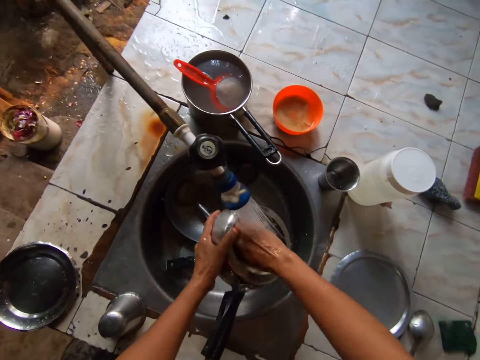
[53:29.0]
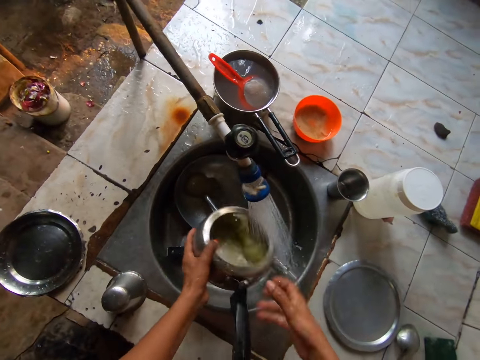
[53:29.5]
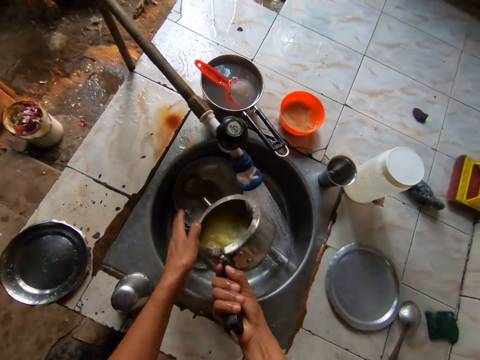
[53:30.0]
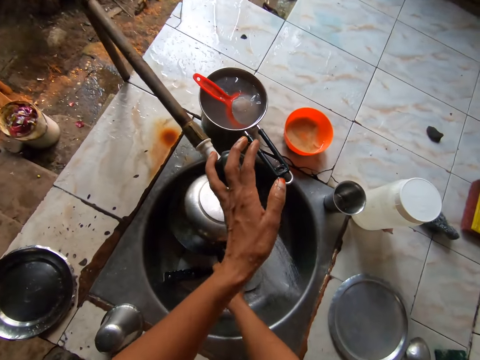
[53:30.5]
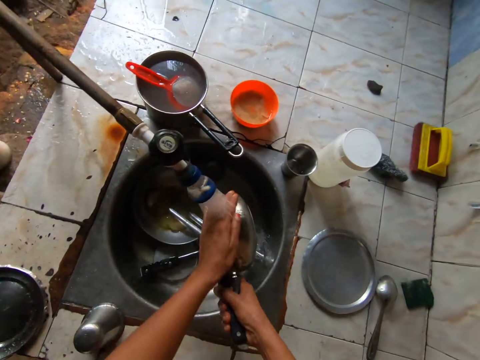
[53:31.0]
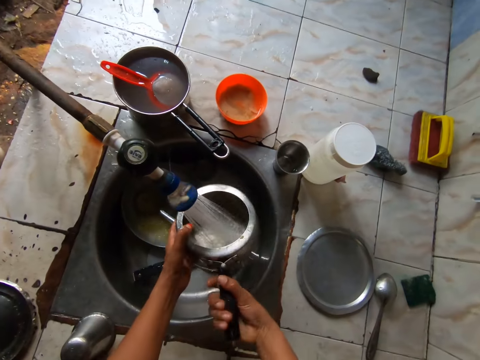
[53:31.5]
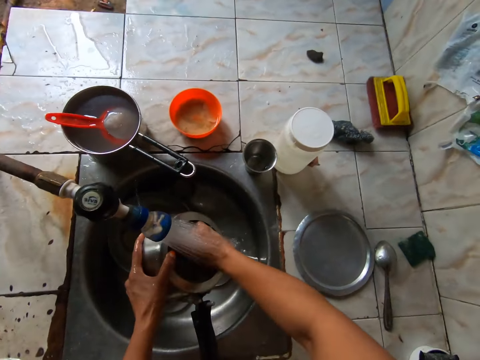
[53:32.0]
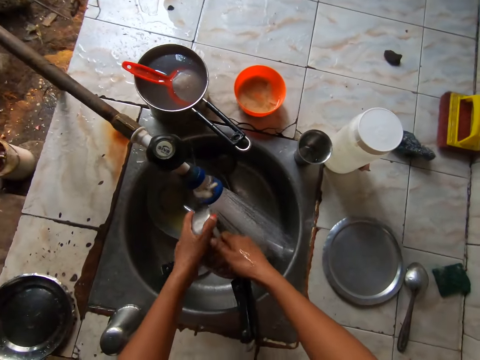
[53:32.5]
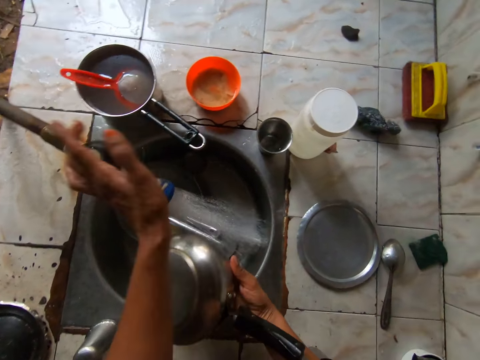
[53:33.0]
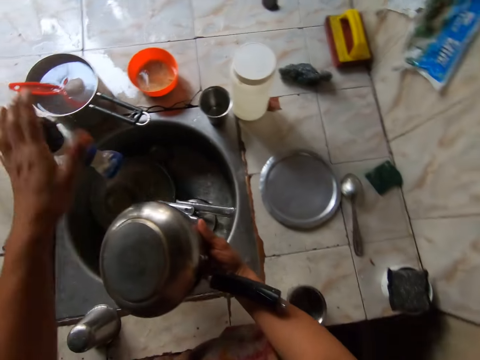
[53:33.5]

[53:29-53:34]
The camera wearer closes the tap with her left hand.

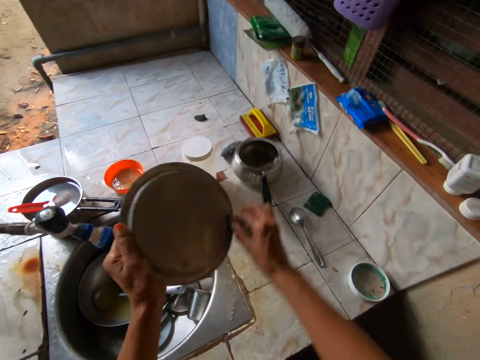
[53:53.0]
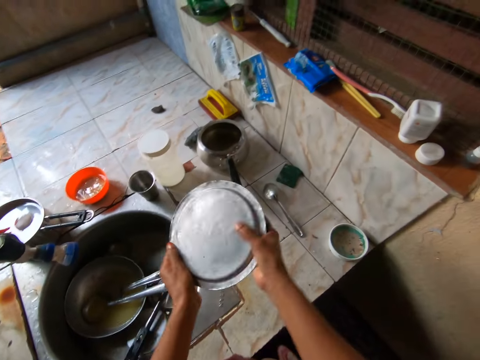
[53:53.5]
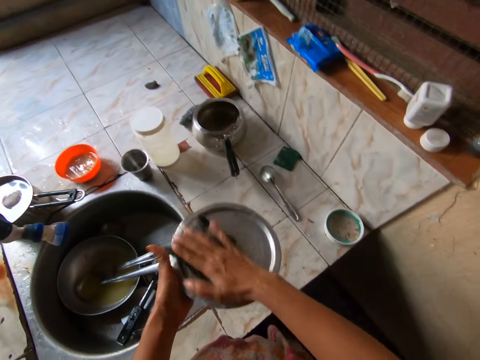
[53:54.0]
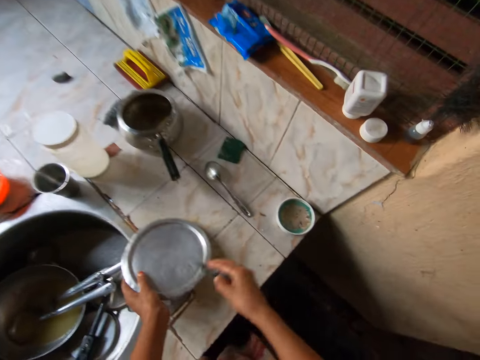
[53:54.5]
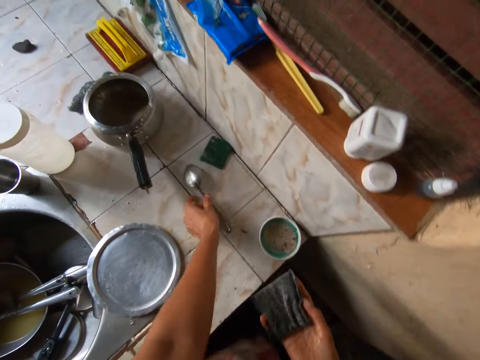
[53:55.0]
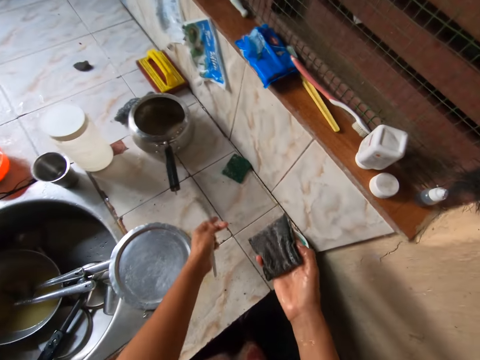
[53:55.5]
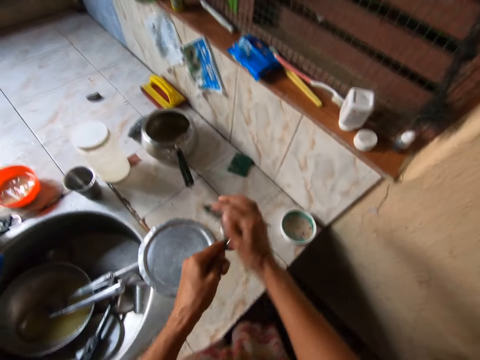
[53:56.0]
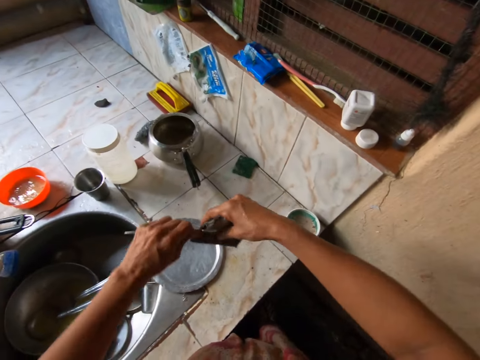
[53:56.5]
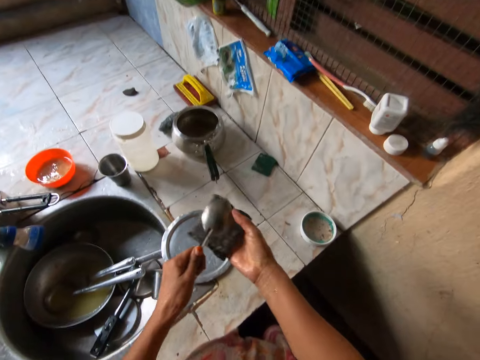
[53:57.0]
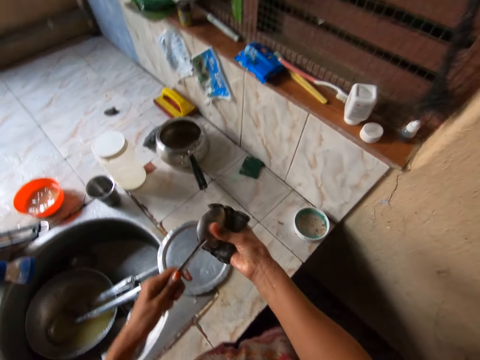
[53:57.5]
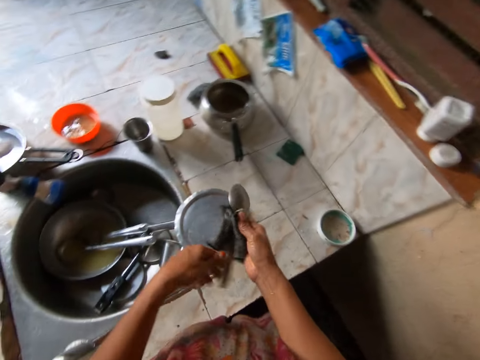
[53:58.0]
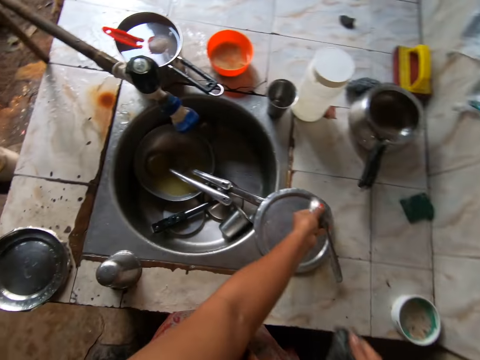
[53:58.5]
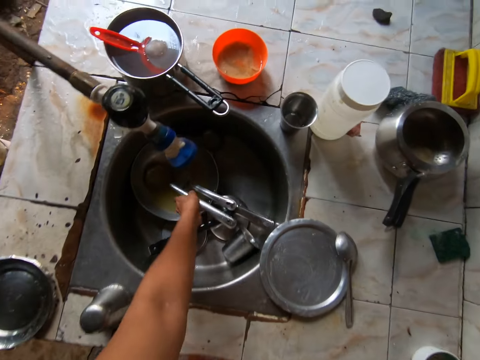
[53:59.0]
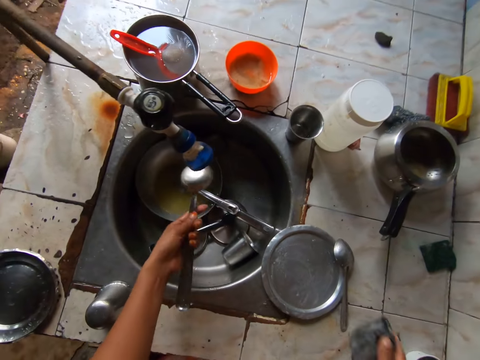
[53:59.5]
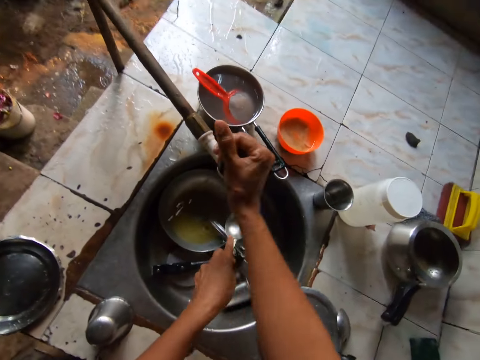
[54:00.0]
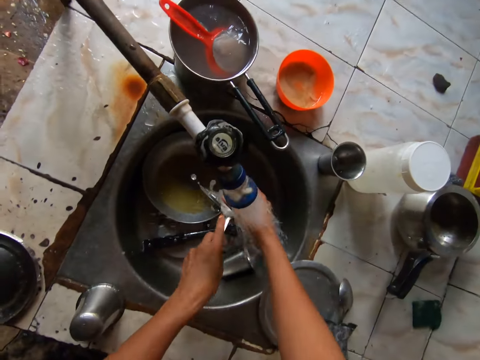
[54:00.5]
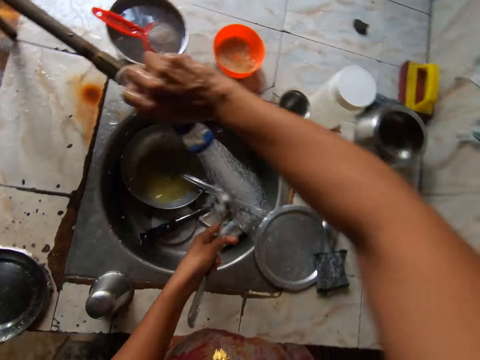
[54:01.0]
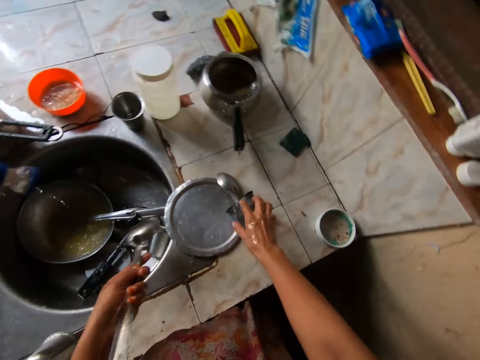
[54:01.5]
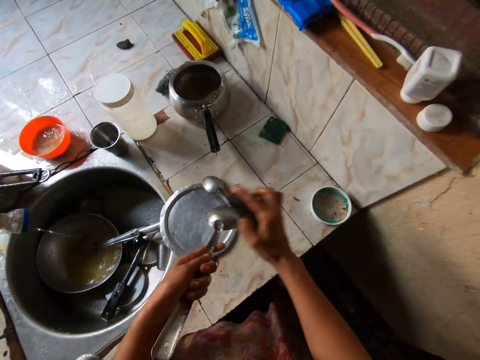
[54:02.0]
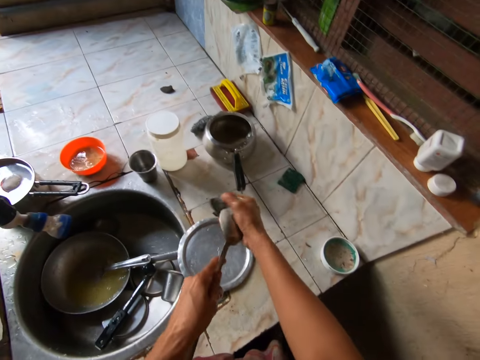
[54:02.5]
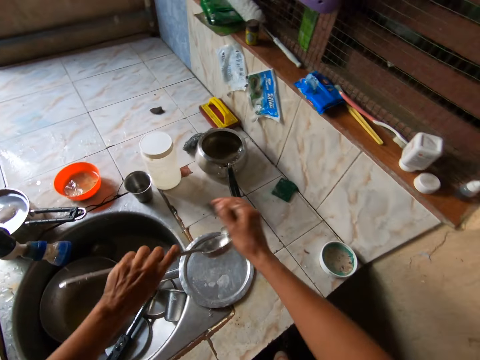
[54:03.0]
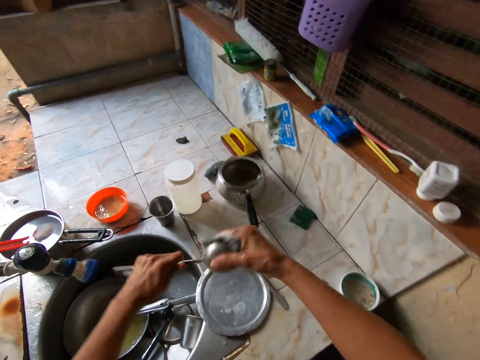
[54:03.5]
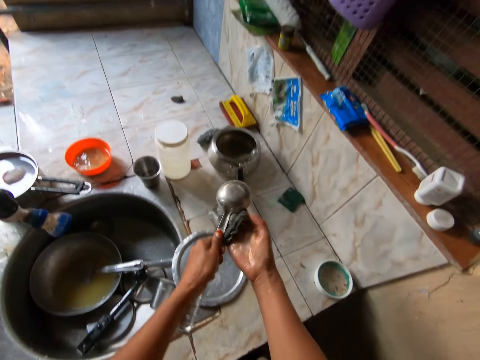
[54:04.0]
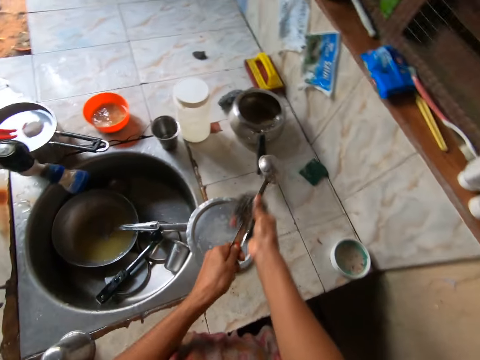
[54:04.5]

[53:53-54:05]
The camera wearer drops the pot lid on the slab with her left hand. She picks up a spoon on the slab with her left hand. She washes the spoon with the sponge in her right hand. She drops the spoon on the slab with her left hand. She picks up the serving spoon in the sink with her left hand. She drops the sponge on the slab with her right hand. She opens the tap with her right hand. She rinses the serving spoon with her hands. She wrings the spoon. She closes the tap with her right hand. She picks up the sponge on the slab with her right hand. She washes the serving spoon with the sponge in her right hand.

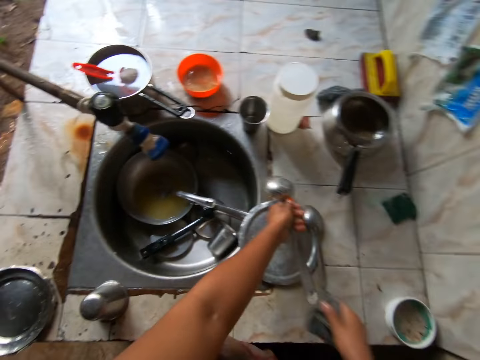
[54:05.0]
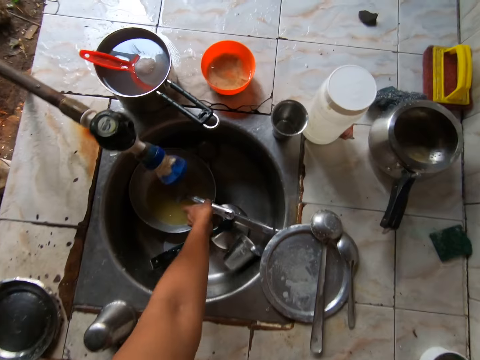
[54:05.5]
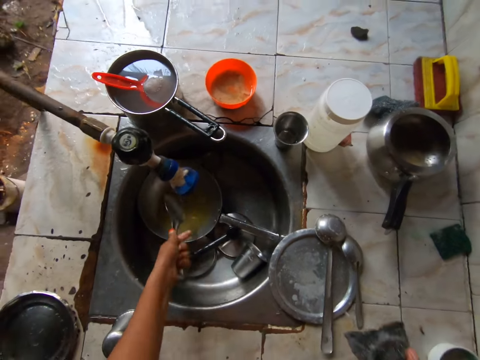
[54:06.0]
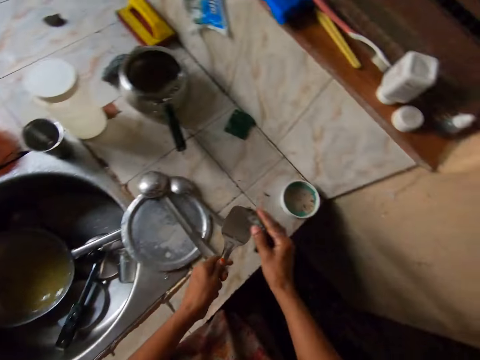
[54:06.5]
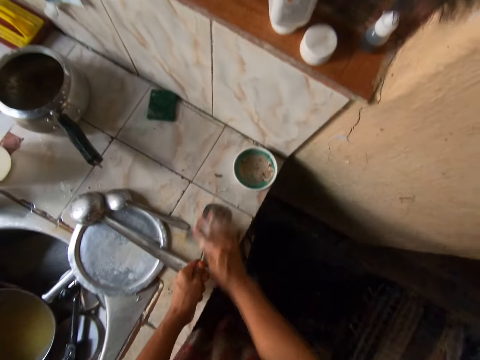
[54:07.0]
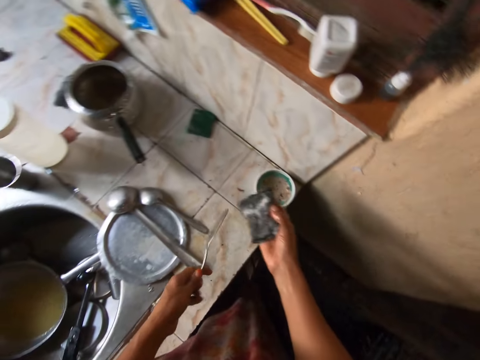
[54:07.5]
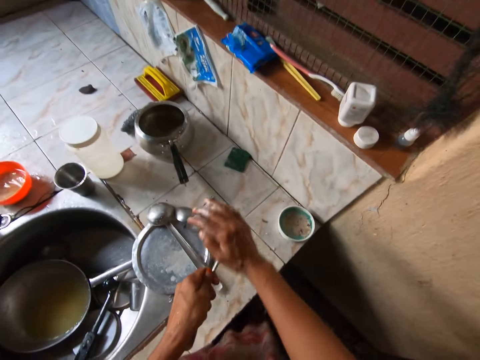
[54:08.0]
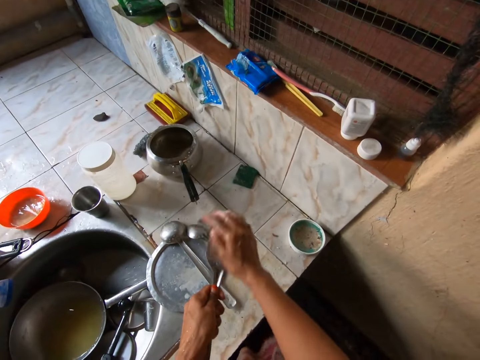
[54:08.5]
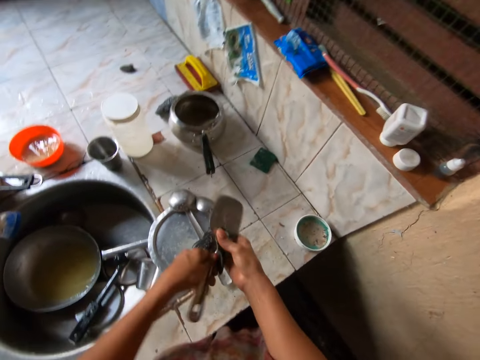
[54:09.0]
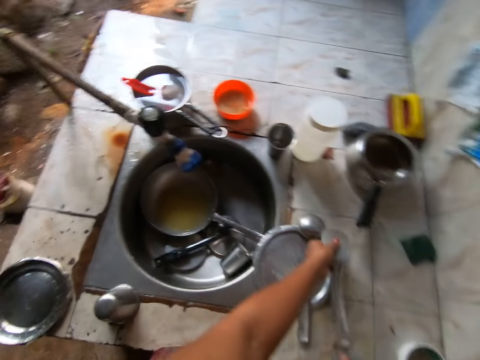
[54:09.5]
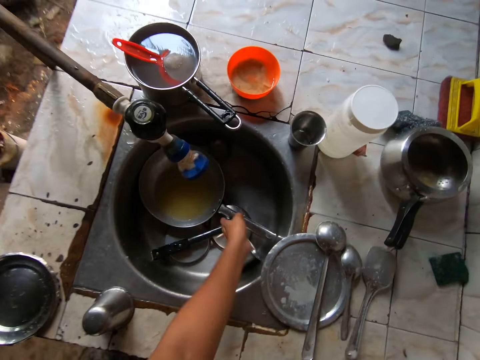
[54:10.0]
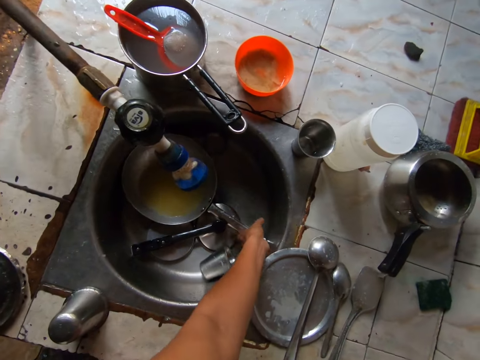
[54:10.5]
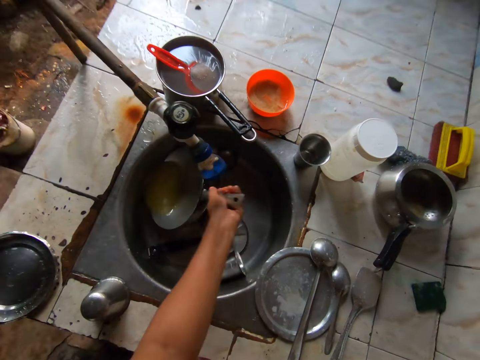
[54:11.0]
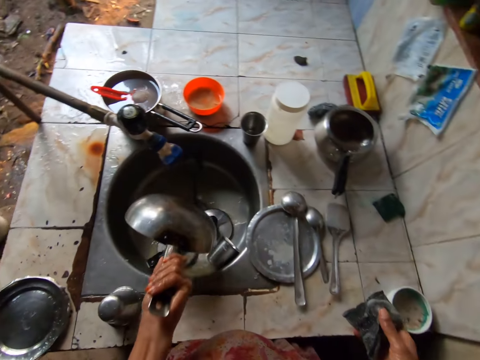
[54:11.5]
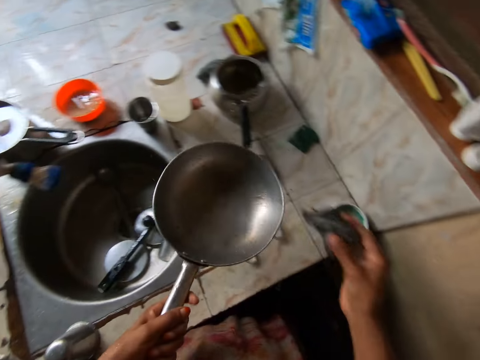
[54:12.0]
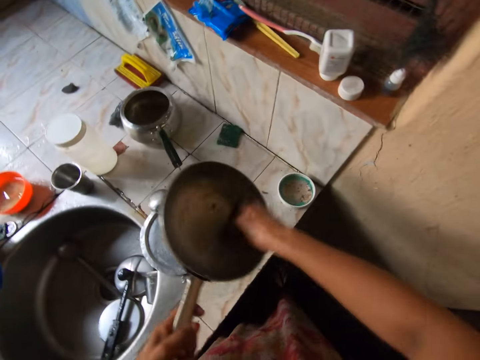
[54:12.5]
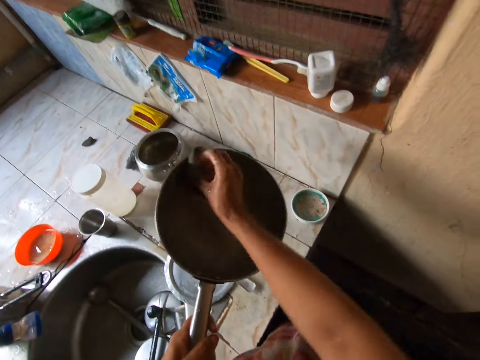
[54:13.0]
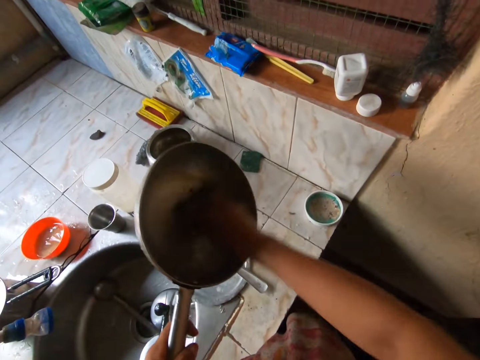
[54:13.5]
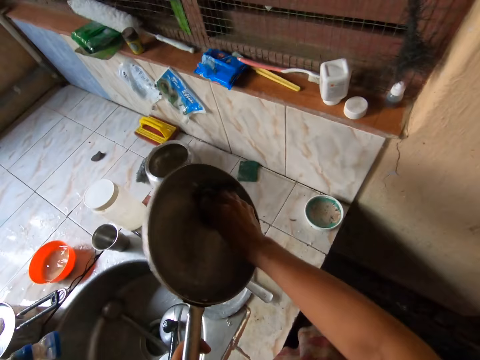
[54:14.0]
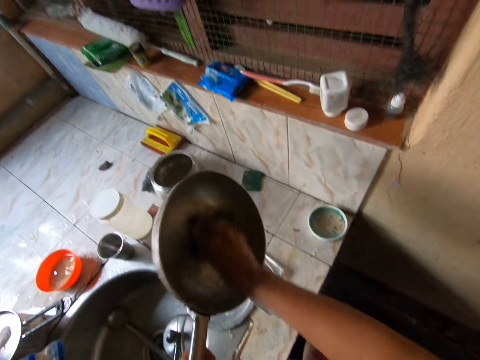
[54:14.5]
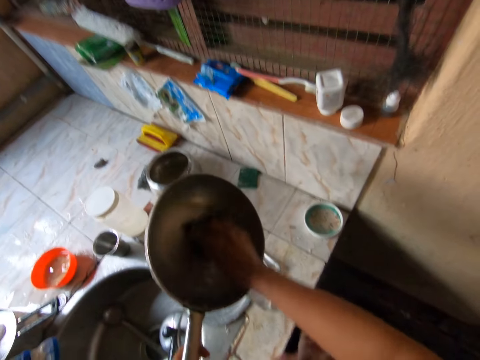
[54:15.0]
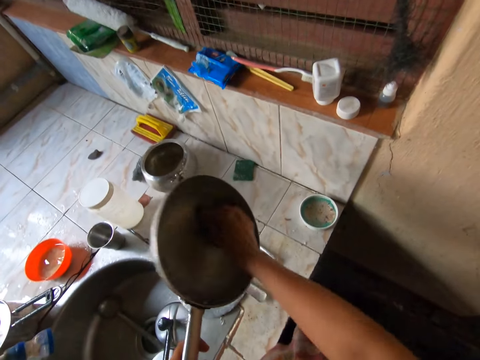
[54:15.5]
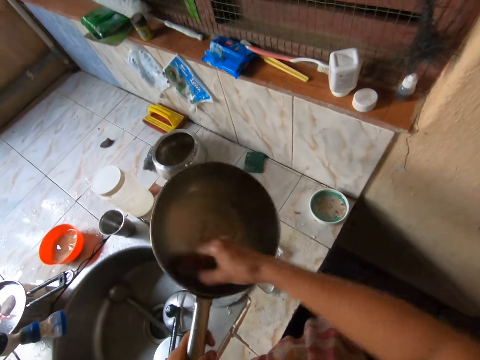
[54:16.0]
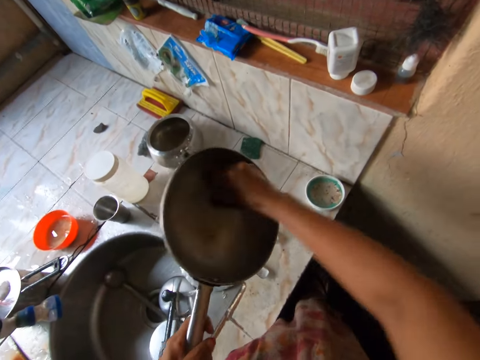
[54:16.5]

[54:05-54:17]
The camera wearer drops the serving spoon on the slab with her left hand. She picks up the spatula in the sink with her left hand. She washes the spatula with the sponge in her right hand. She drops the spatula on the slab with her left hand. She picks up the sauce pan in the sink with her left hand. She pours the water from the cooking pan. She washes the sauce pan with the sponge in her right hand.
